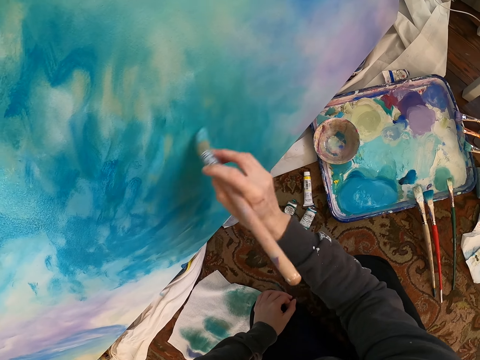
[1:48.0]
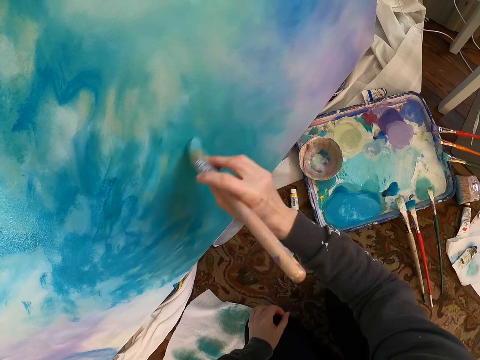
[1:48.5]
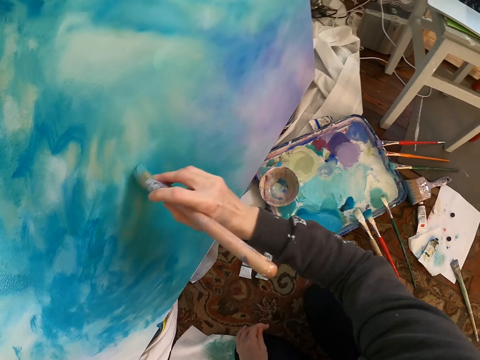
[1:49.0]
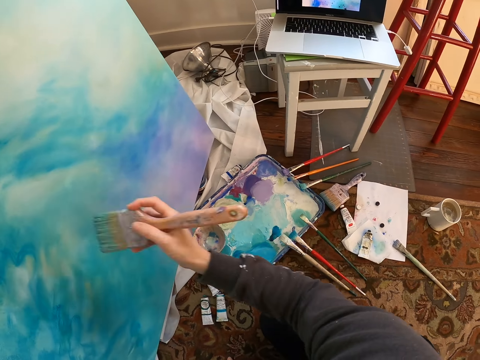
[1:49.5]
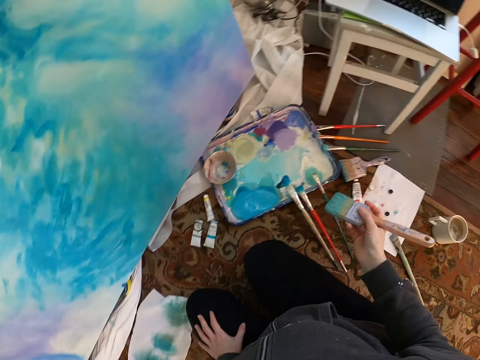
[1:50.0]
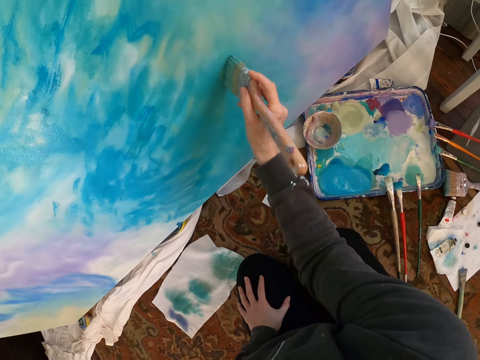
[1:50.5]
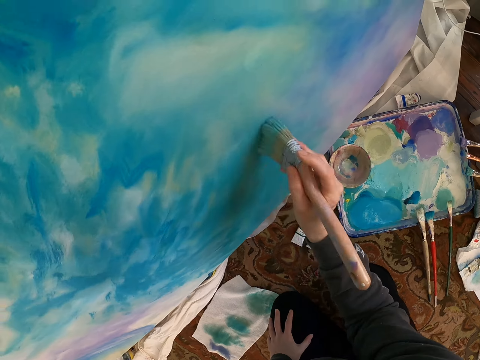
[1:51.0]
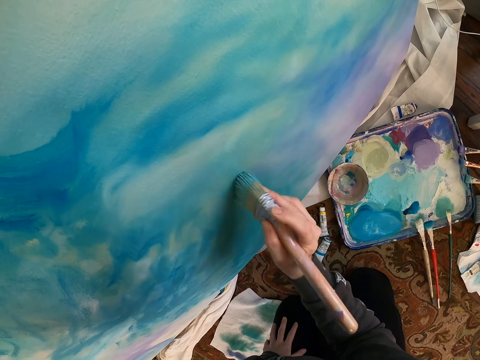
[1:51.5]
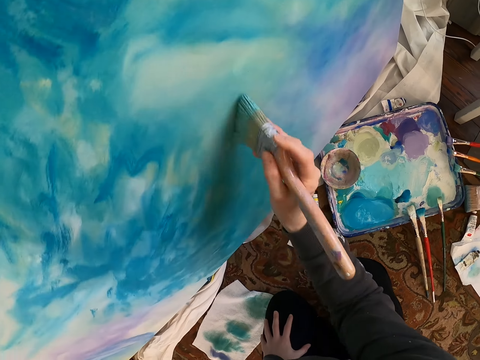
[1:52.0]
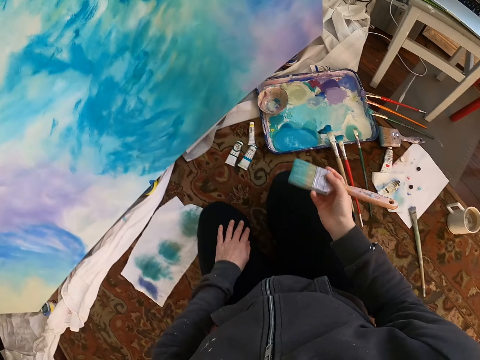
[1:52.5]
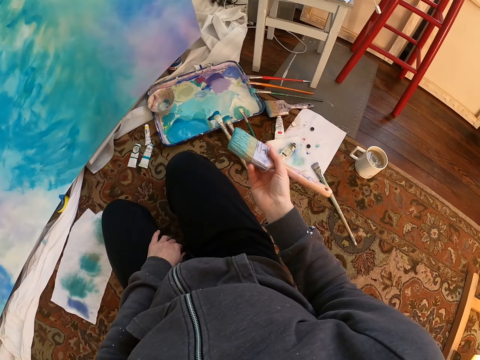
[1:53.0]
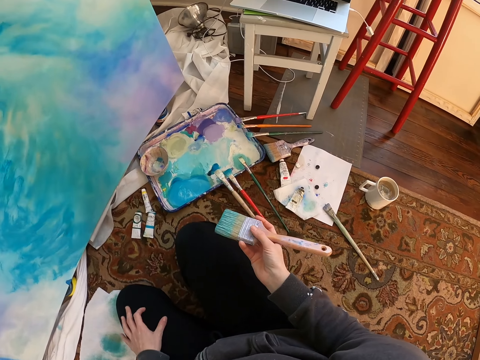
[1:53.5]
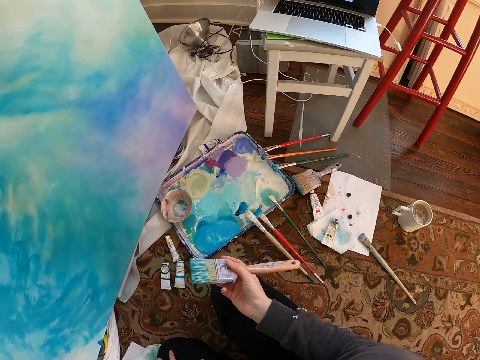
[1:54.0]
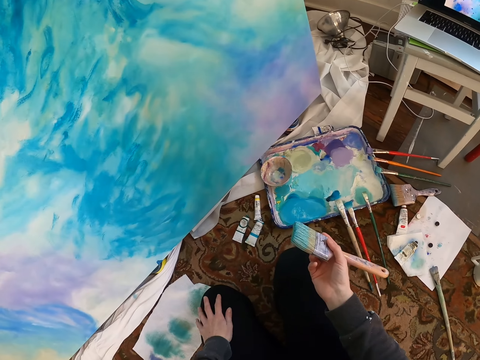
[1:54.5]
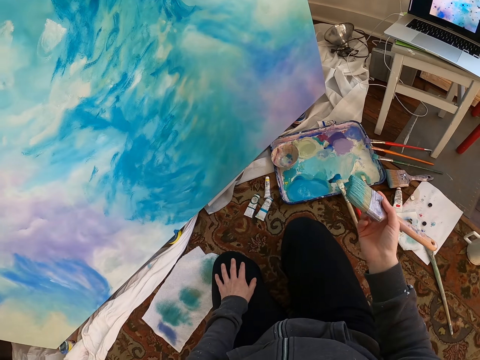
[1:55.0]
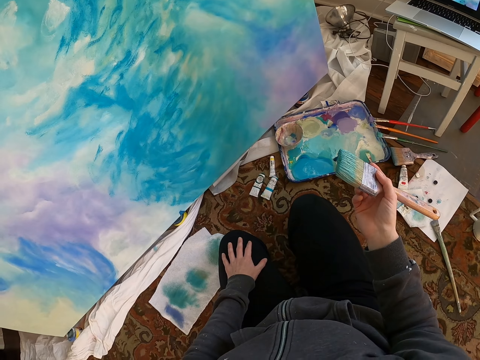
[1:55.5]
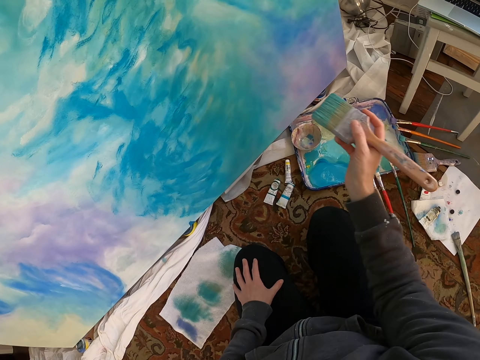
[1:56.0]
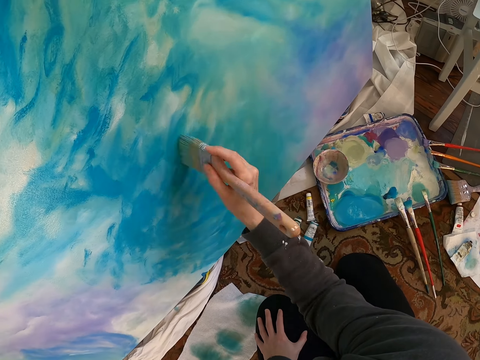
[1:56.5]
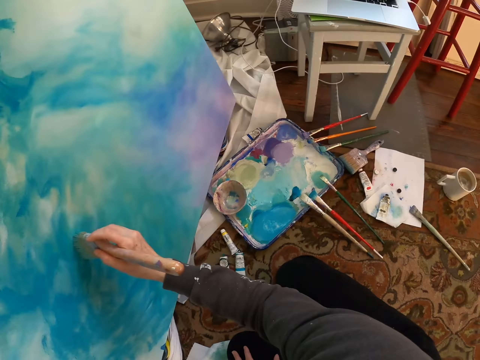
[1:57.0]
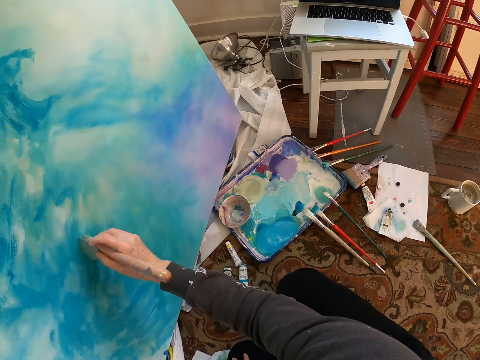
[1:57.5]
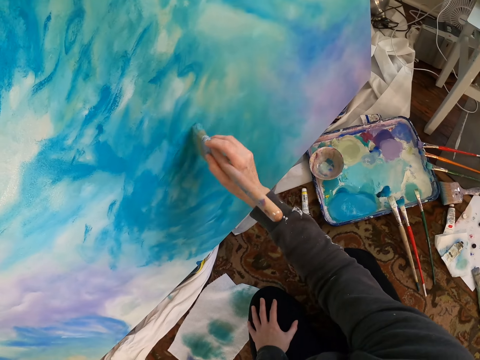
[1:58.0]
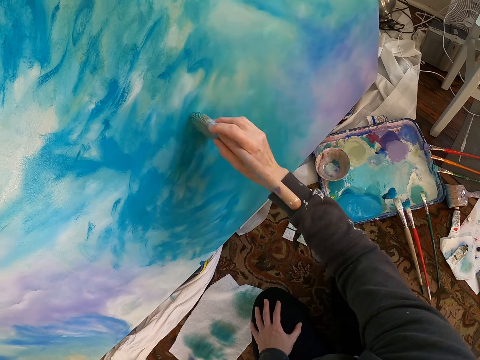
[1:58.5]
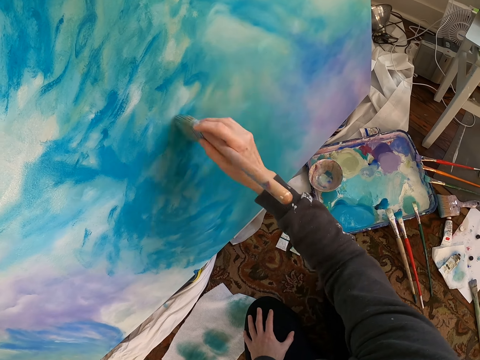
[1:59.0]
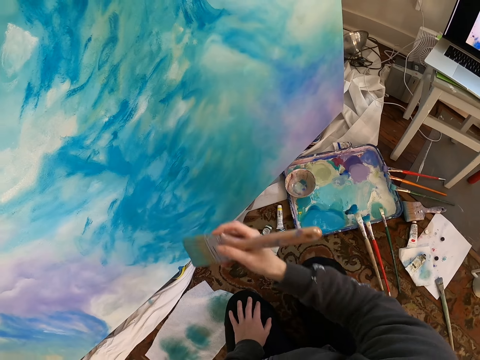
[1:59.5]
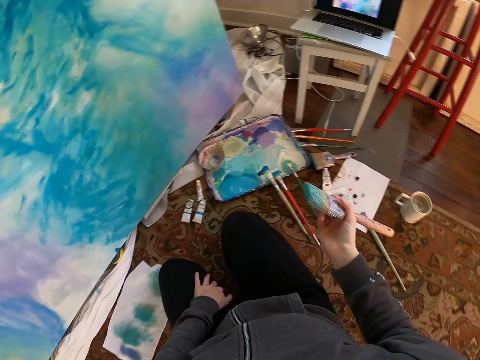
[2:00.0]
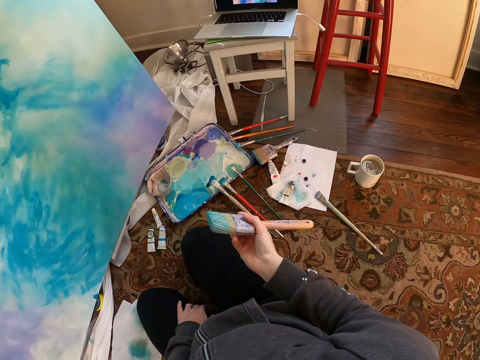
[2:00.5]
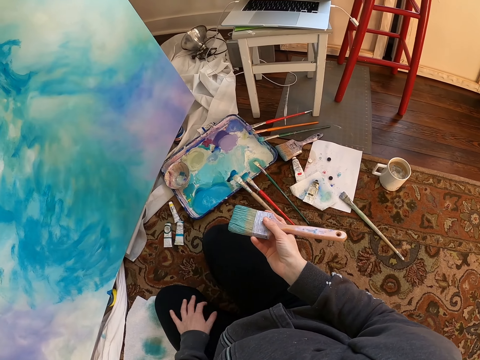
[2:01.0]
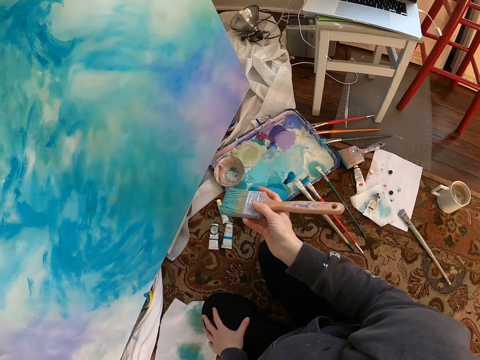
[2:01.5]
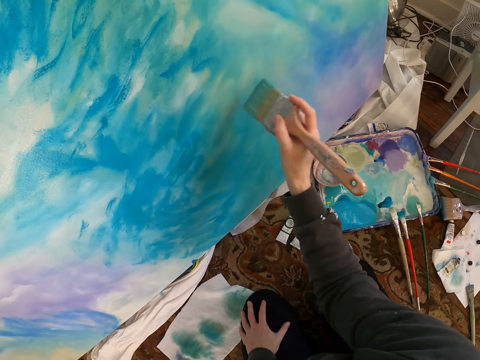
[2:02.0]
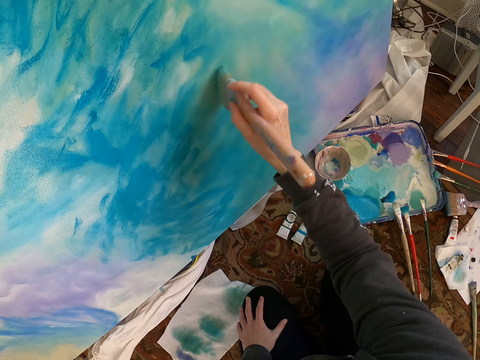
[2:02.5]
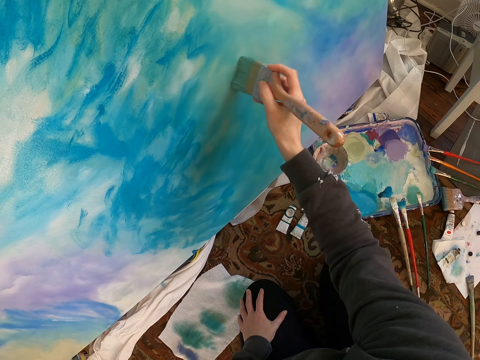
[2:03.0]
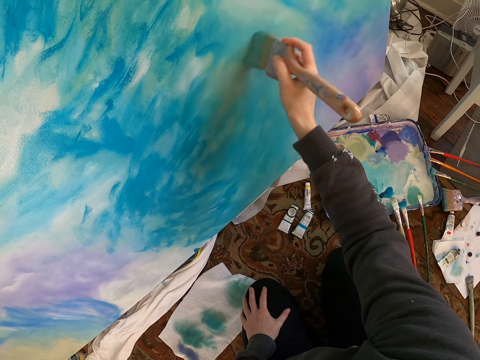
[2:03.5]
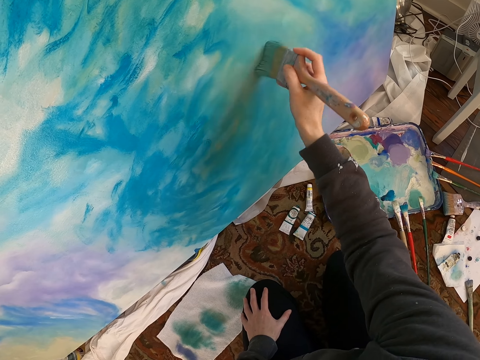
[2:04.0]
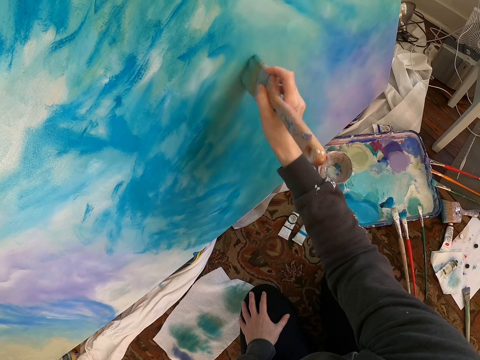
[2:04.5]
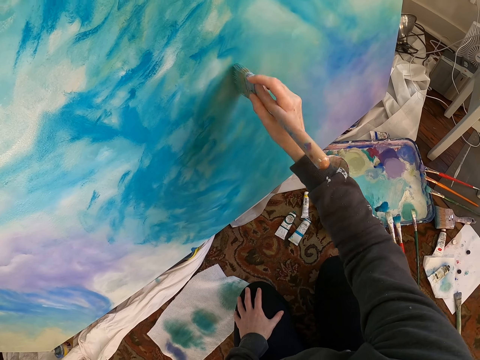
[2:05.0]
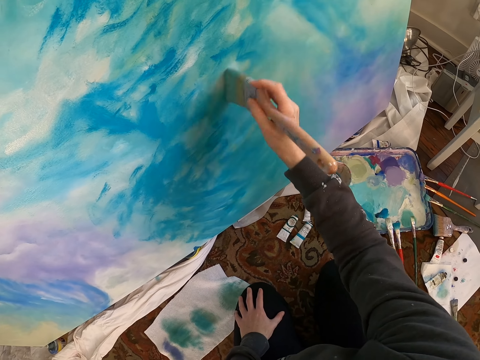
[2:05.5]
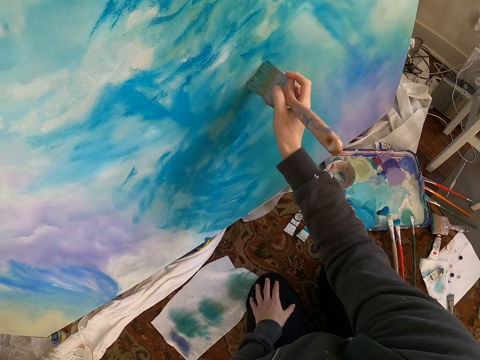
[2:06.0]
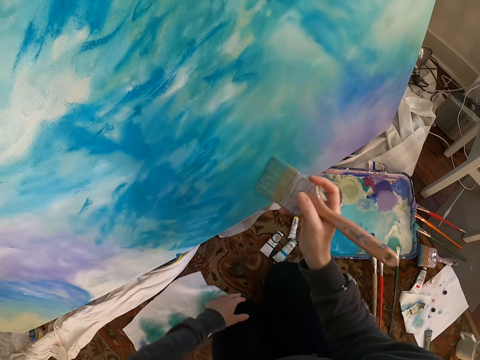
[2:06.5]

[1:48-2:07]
The camera wearer lifts a brush. They paint a painting. They stare at a laptop. They lift the brush. They paint the painting. They stare at the laptop. They lift the brush. They paint the painting.

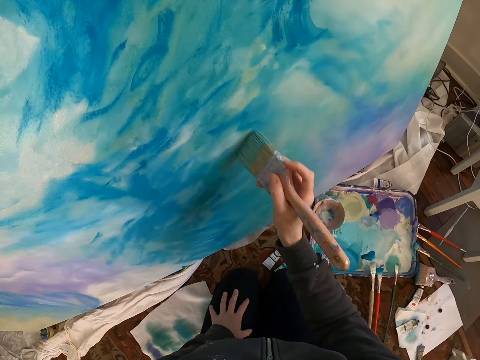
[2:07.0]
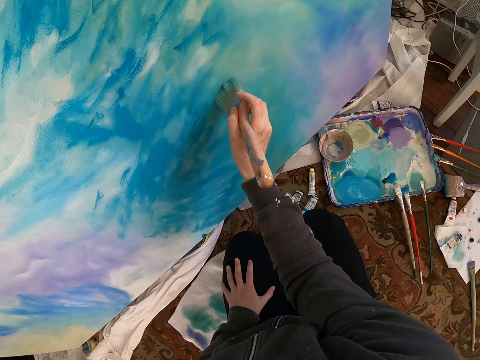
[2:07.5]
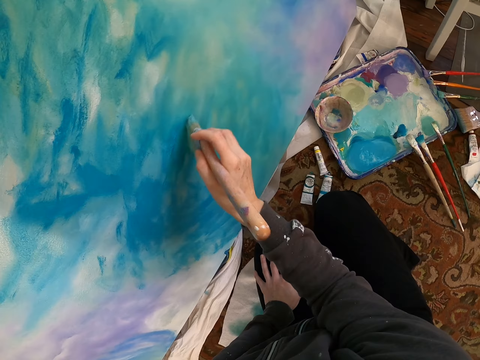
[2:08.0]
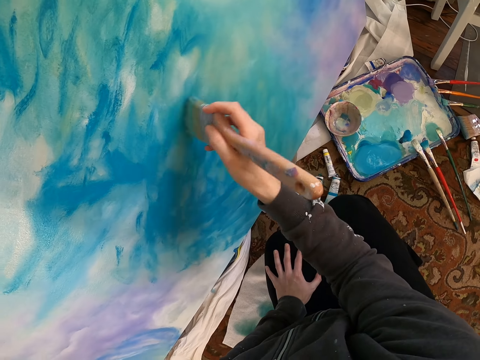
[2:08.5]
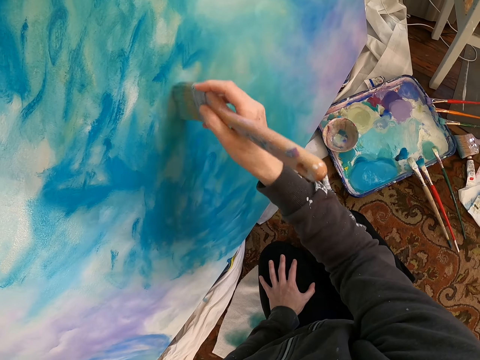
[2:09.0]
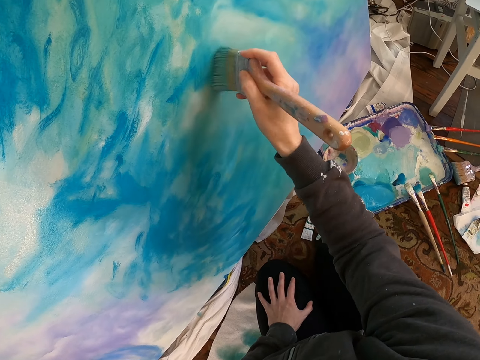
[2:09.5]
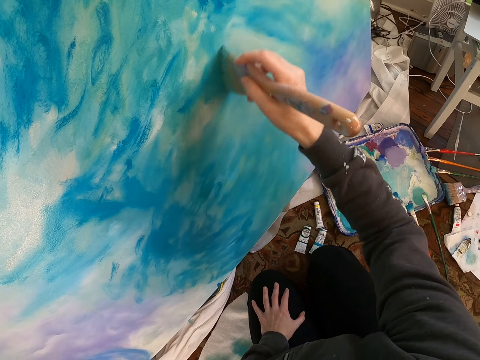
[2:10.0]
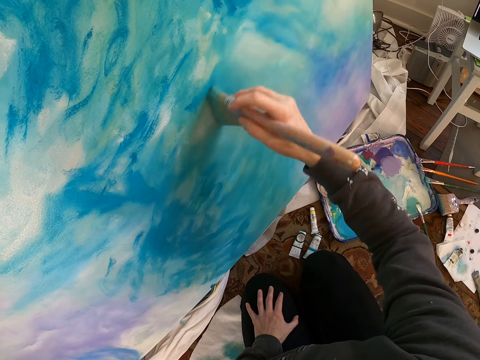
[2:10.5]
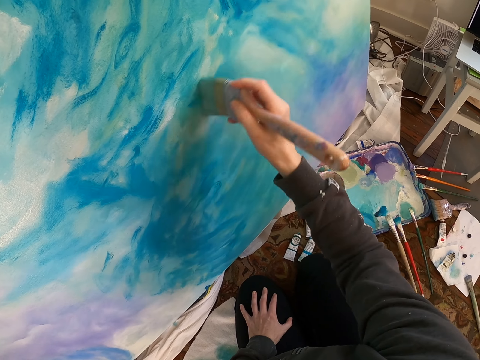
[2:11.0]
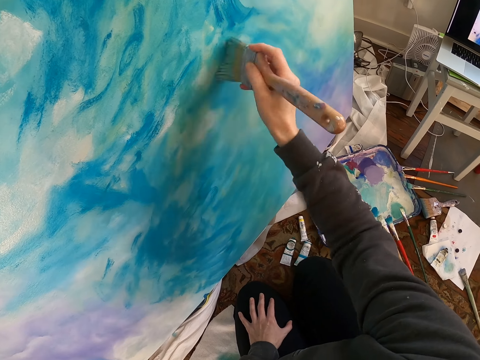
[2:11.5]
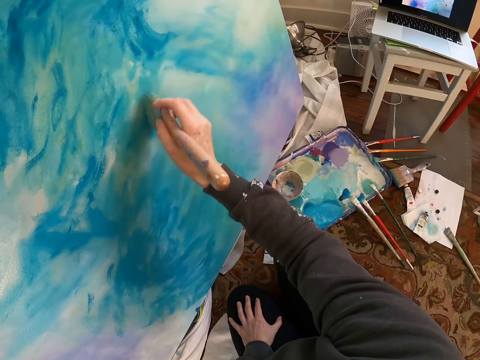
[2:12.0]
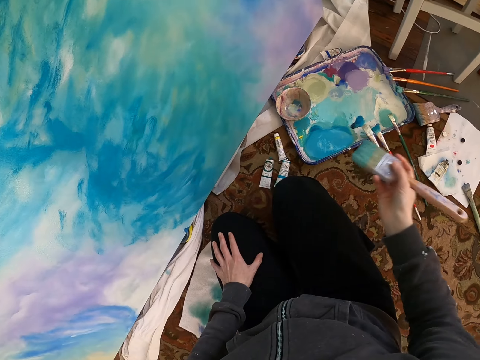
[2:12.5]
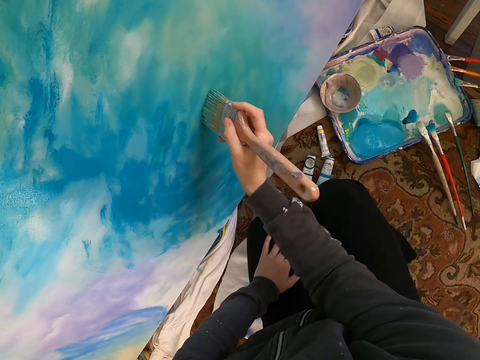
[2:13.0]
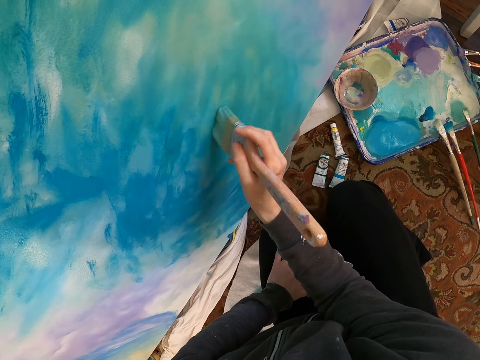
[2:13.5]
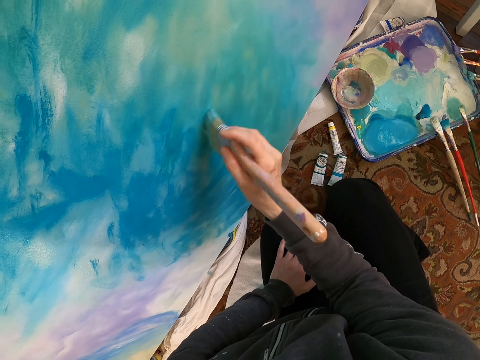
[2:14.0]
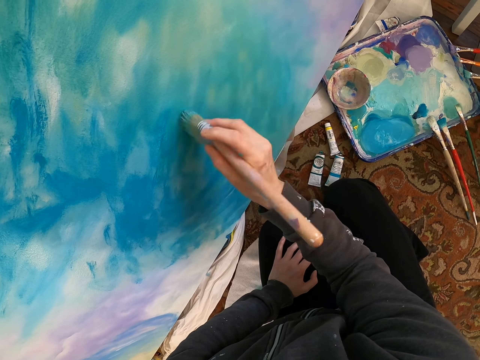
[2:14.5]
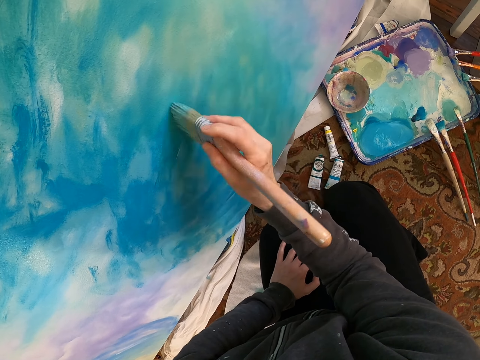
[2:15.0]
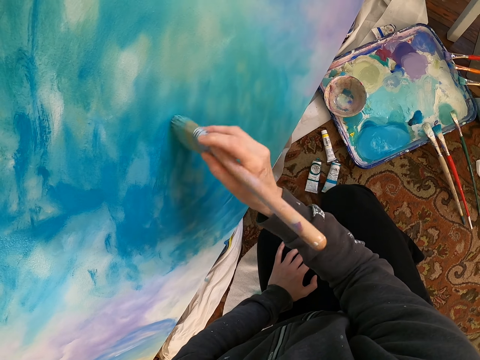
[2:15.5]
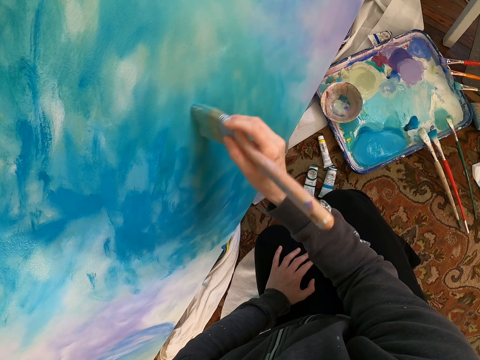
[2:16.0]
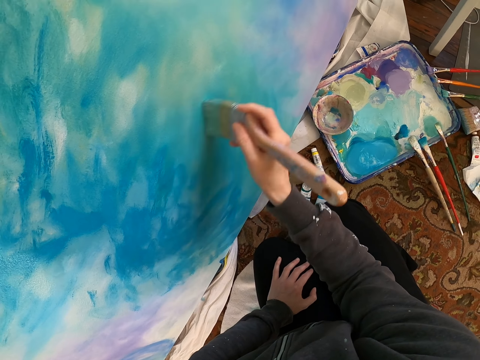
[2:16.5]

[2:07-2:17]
The camera wearer stares at a laptop. They lift a brush. They paint a painting.
